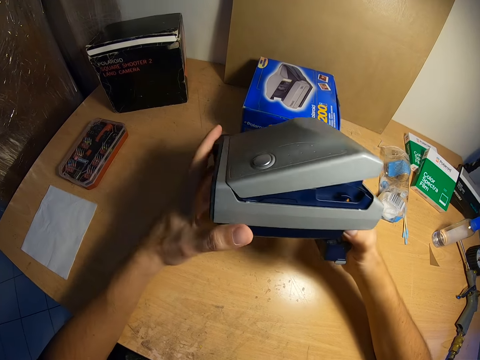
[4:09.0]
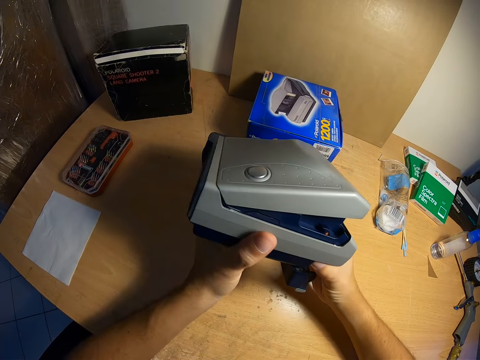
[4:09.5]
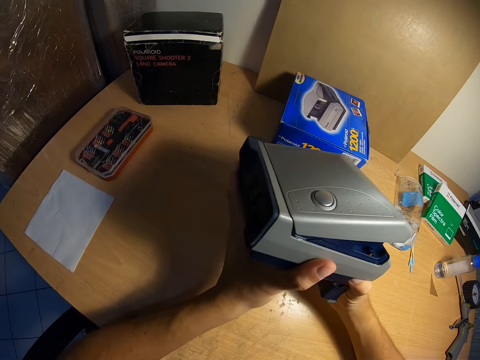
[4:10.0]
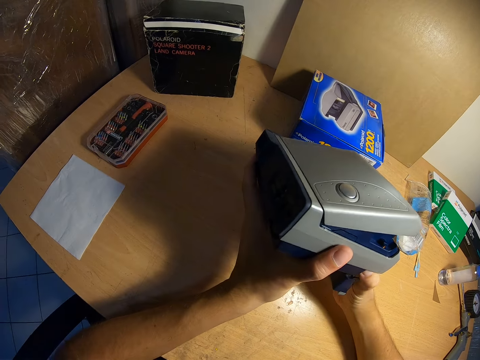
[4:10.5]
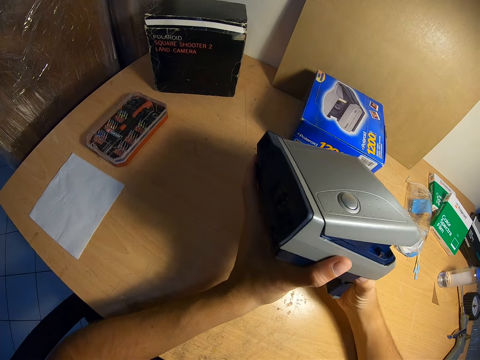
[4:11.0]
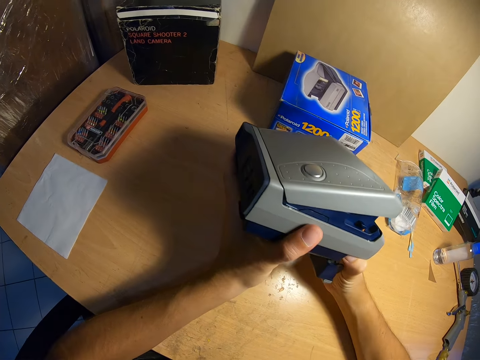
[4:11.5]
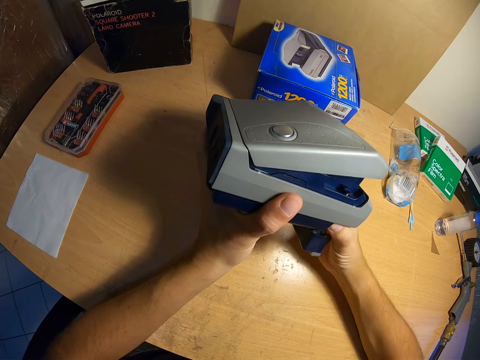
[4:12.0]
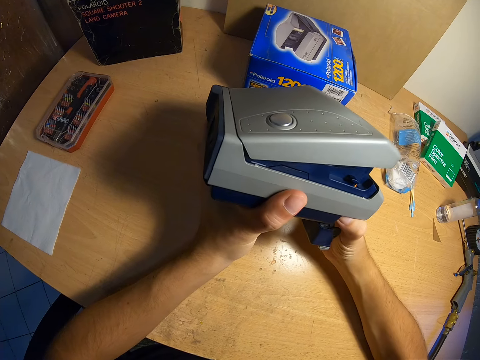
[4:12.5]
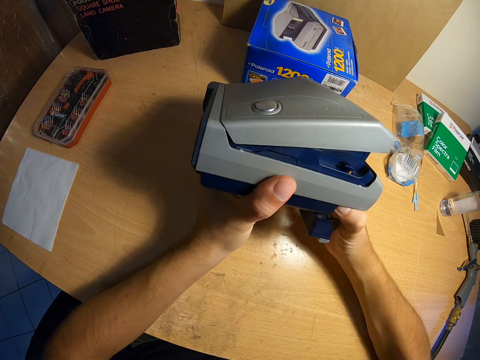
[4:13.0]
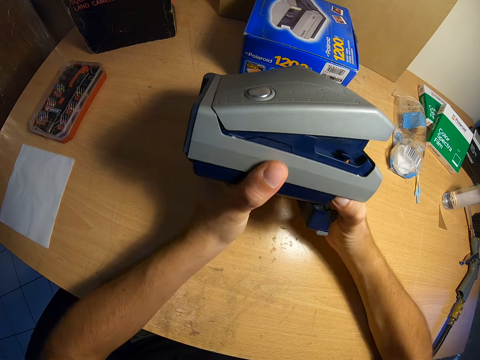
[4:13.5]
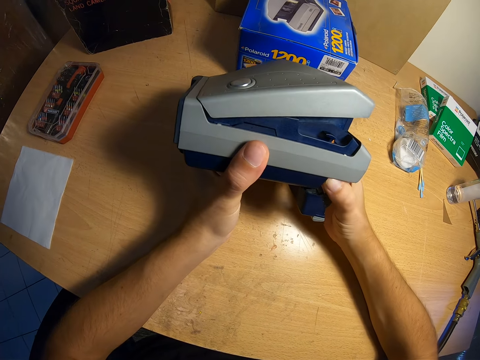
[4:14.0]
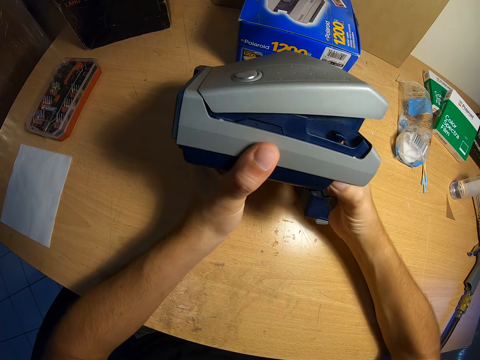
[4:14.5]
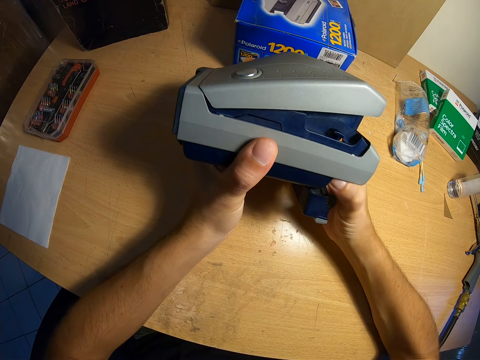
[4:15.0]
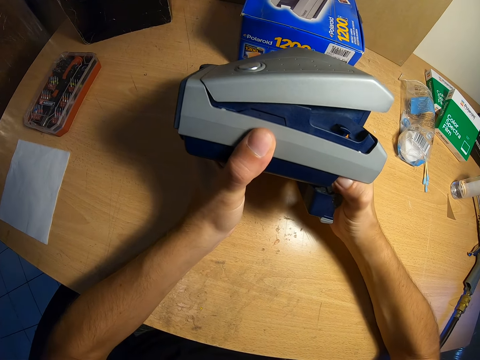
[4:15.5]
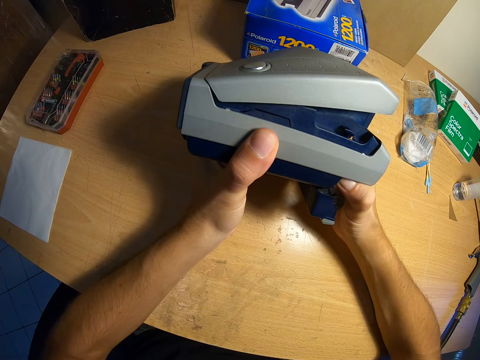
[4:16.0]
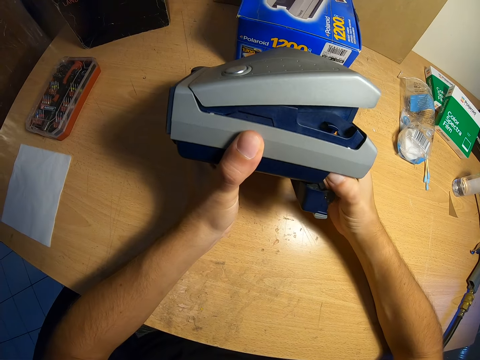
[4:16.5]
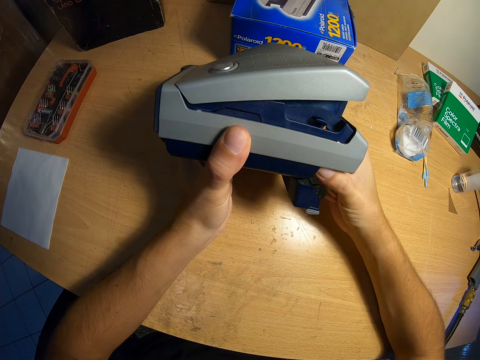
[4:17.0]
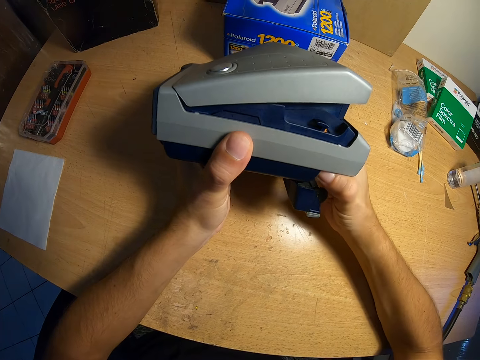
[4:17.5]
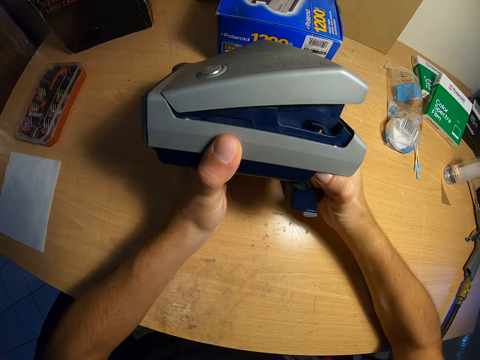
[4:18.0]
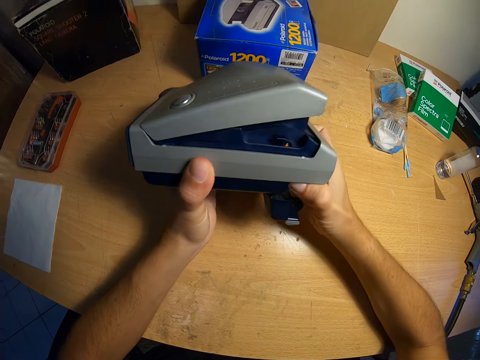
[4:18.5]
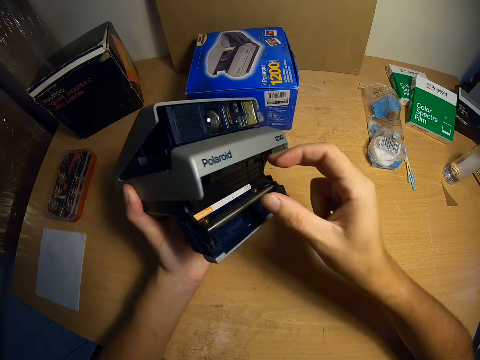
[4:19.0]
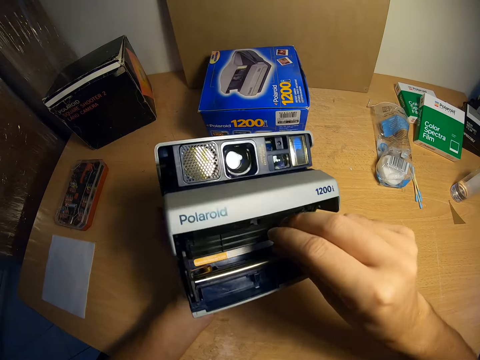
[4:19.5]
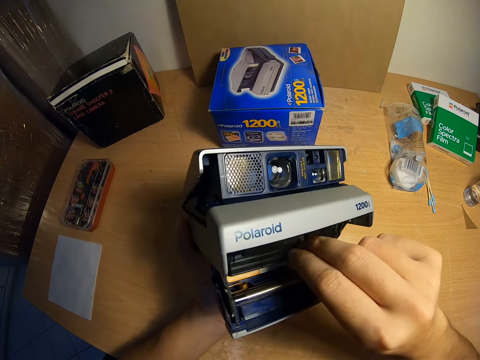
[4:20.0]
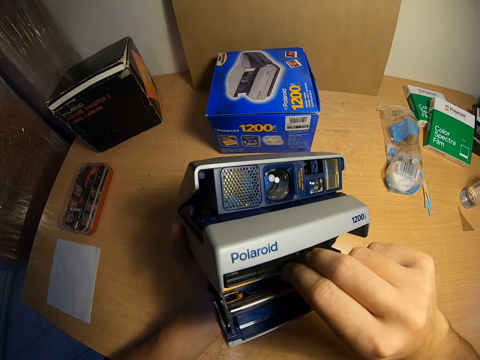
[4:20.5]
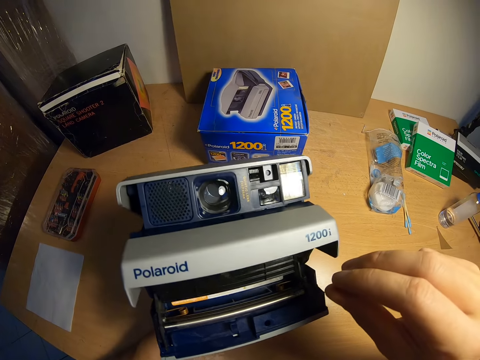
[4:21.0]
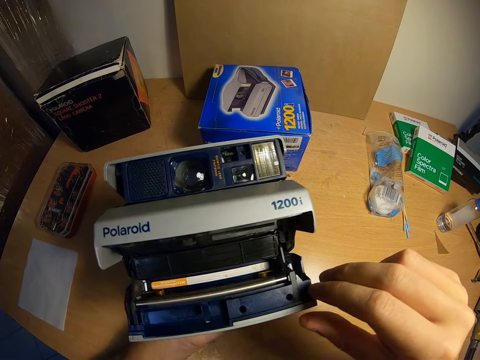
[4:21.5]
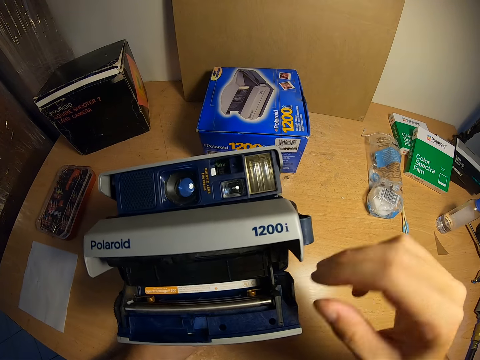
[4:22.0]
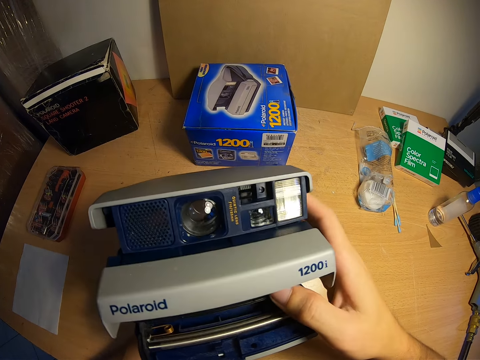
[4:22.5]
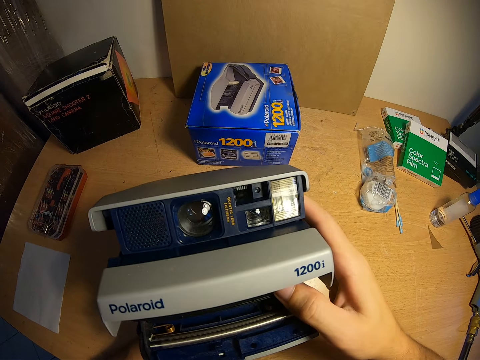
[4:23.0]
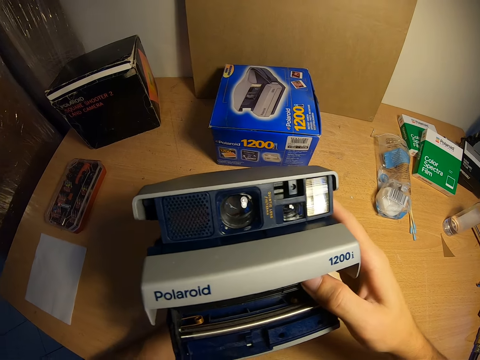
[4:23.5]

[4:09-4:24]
The camera wearer adjusts the camera with both hands.

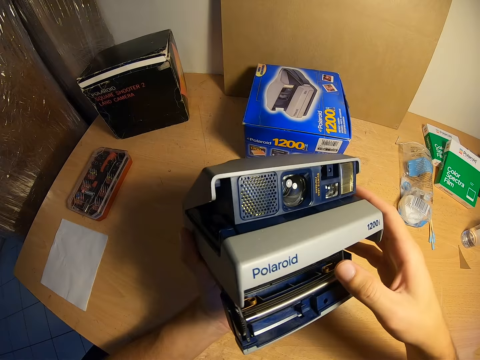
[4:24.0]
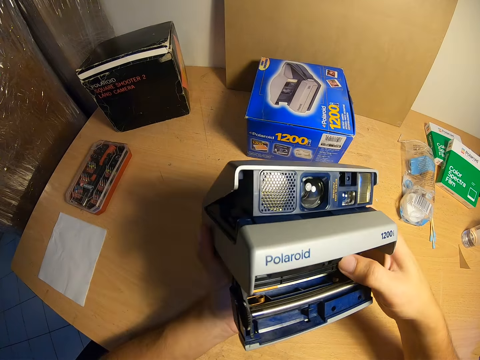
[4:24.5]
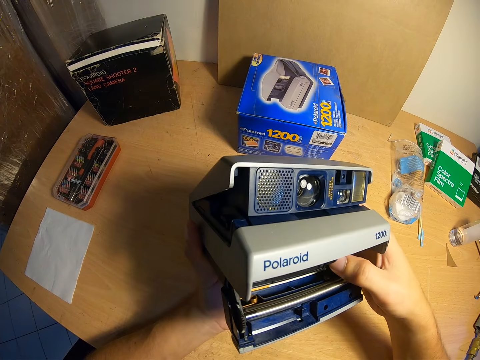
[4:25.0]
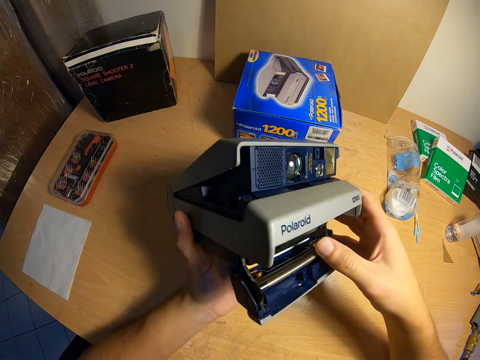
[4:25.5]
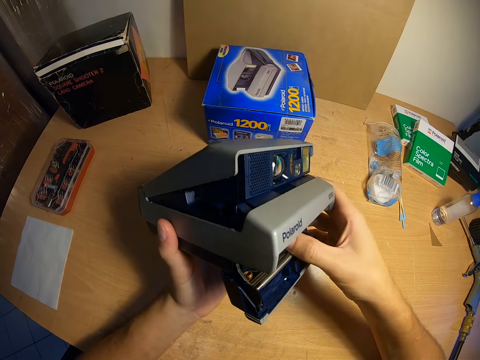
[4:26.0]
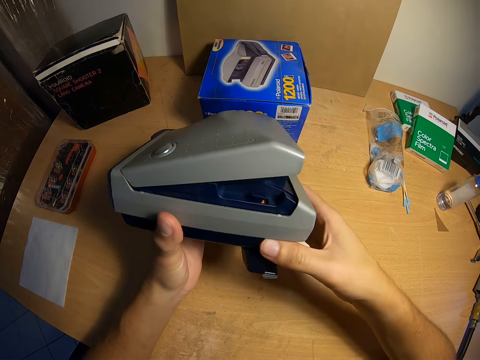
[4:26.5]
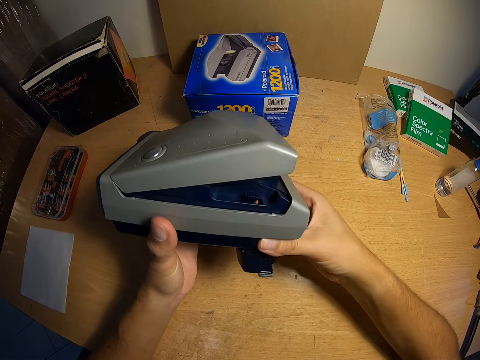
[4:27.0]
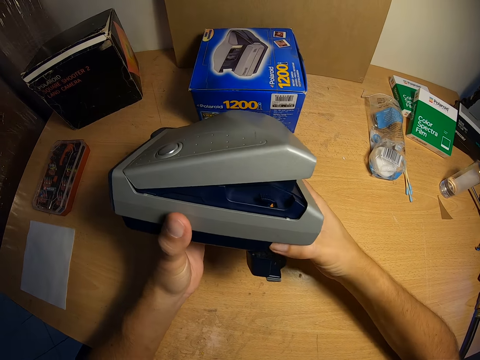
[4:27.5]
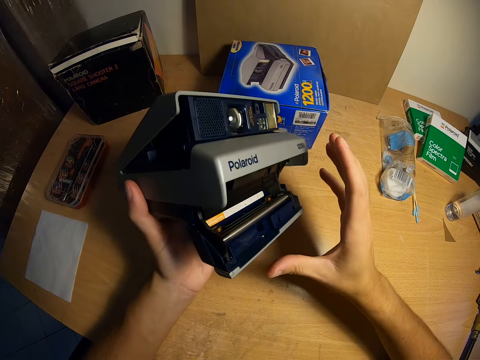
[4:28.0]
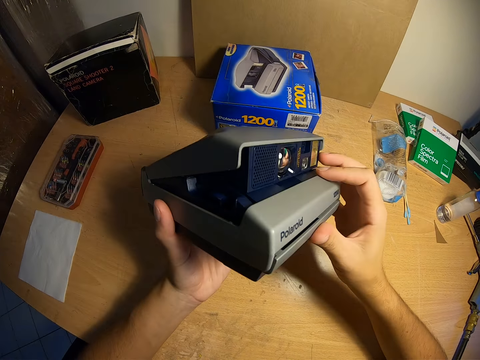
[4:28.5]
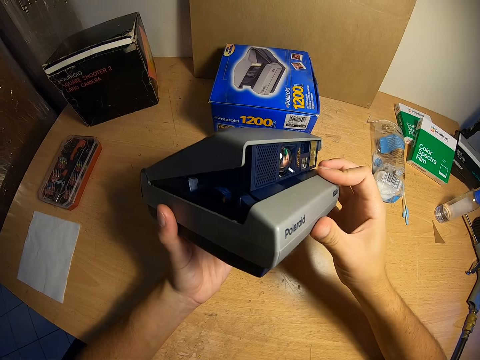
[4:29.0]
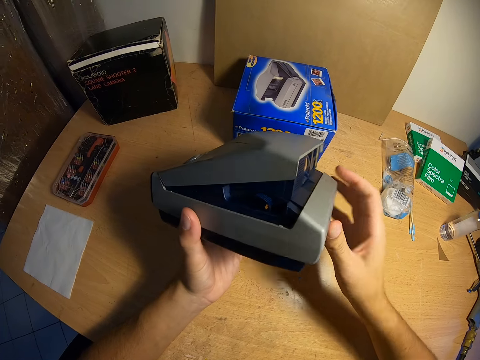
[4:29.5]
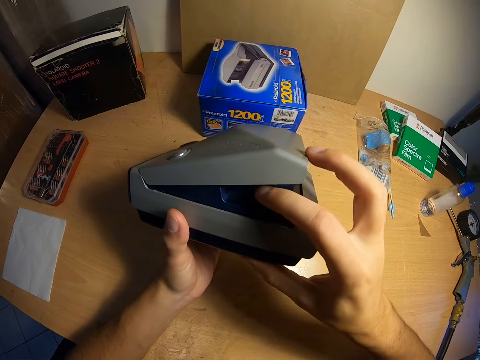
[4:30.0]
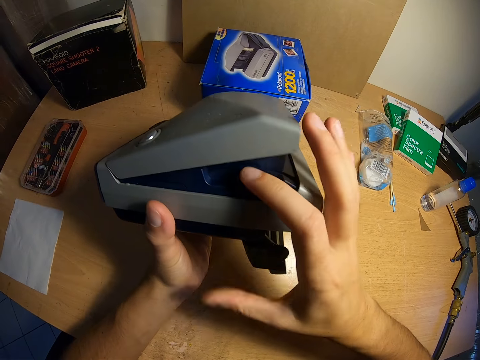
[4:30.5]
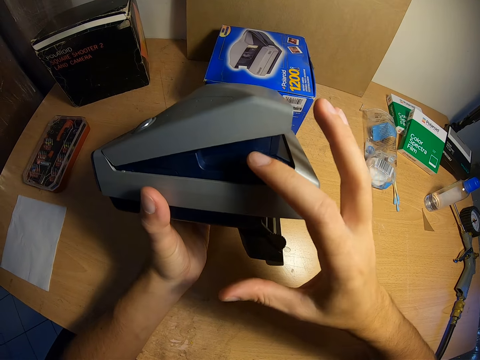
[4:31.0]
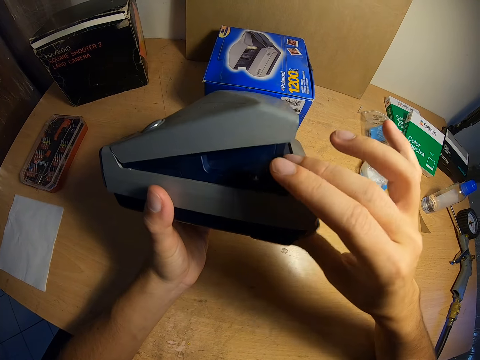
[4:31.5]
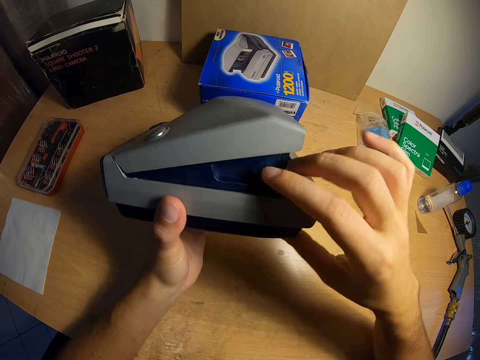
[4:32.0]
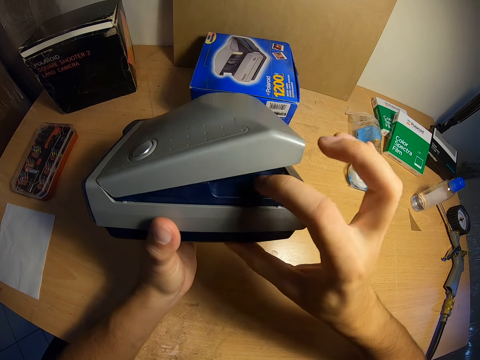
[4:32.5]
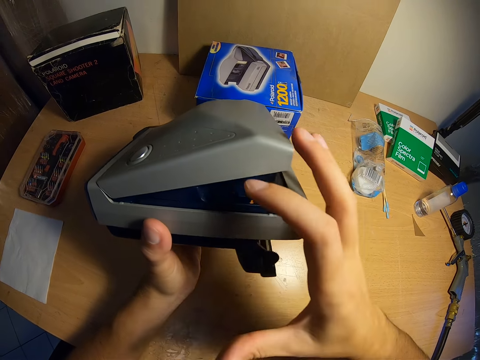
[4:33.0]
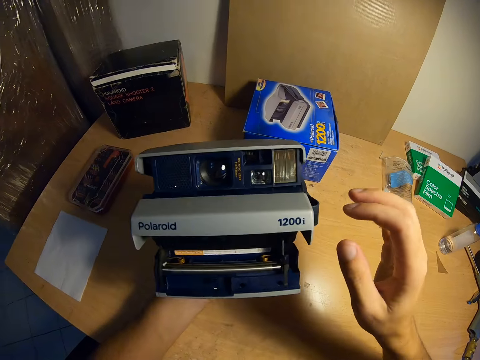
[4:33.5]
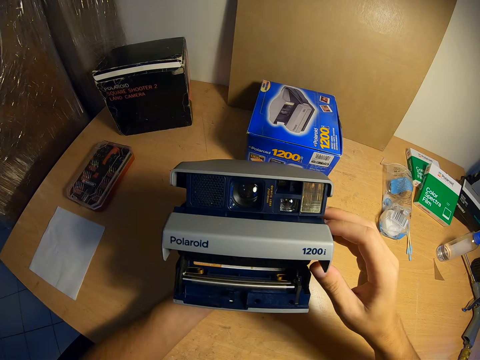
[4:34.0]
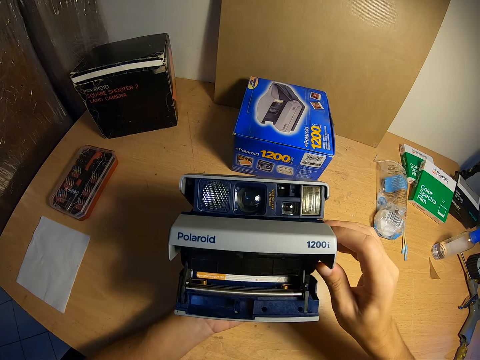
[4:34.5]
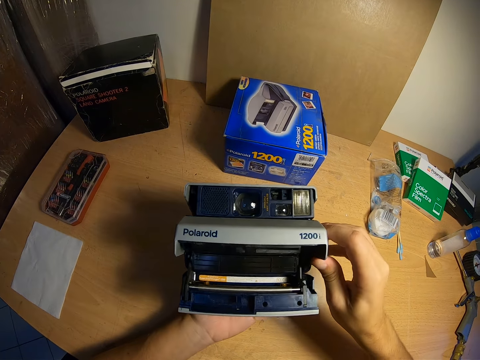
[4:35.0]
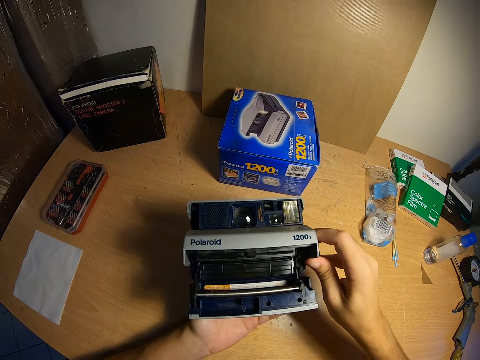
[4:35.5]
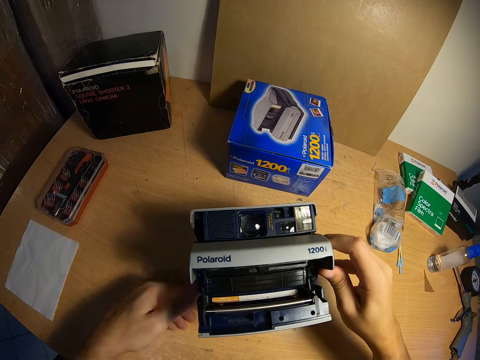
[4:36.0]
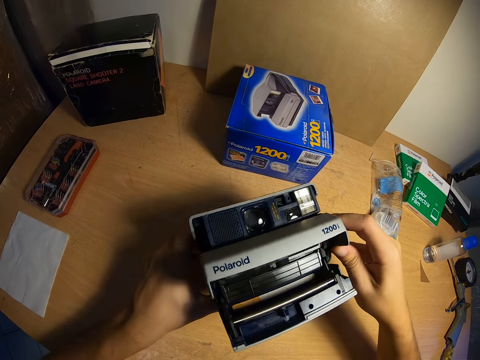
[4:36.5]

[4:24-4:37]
The camera wearer closes the lower part of the camera with his right hand. He locks the eject film slot. He presses down a button. He closes the eject film slot. He pushes down the button. He takes his right hand off the polaroid camera. He turns the front part of the camera to his face. He looks at the camera. He touches the camera with his right hand. He places the camera on the table.
